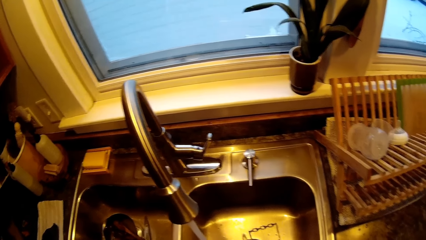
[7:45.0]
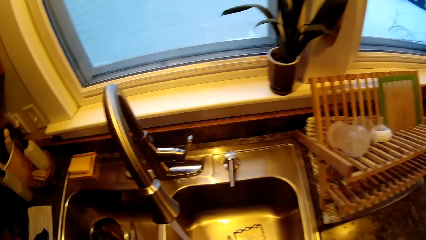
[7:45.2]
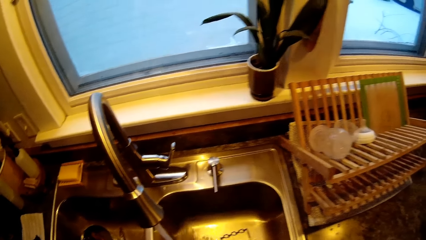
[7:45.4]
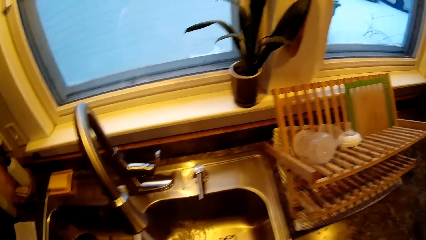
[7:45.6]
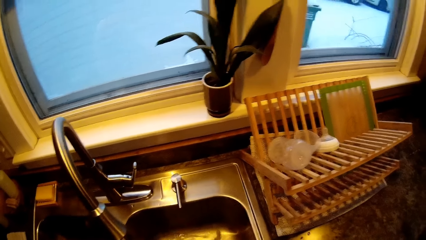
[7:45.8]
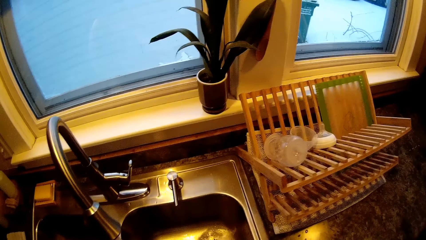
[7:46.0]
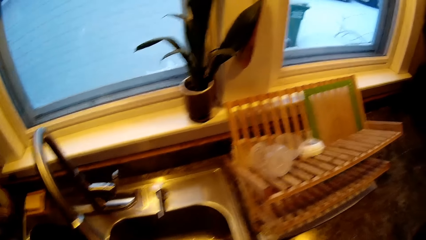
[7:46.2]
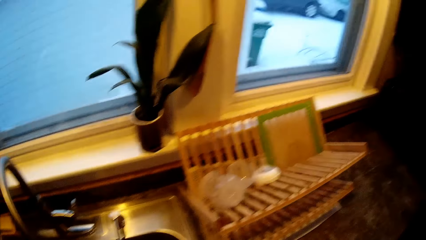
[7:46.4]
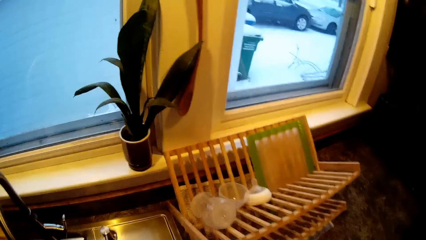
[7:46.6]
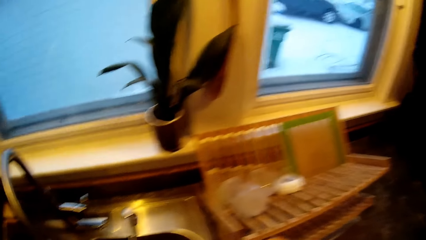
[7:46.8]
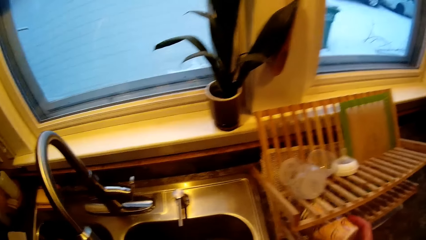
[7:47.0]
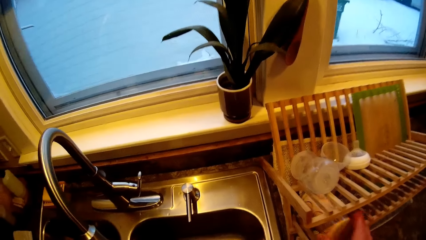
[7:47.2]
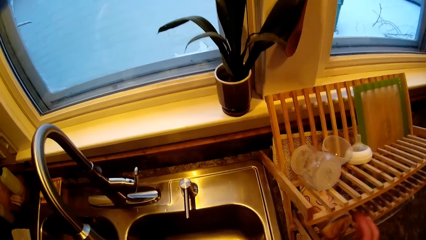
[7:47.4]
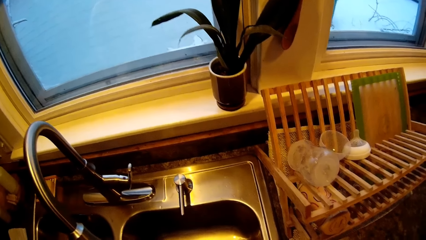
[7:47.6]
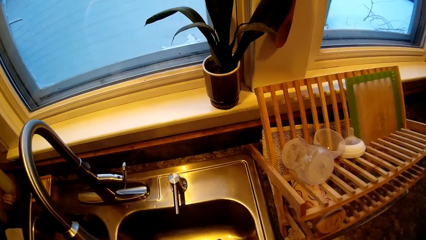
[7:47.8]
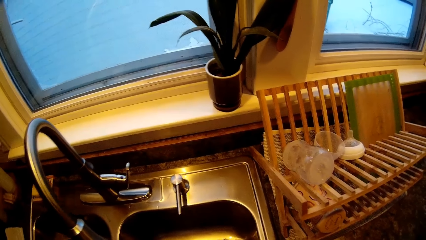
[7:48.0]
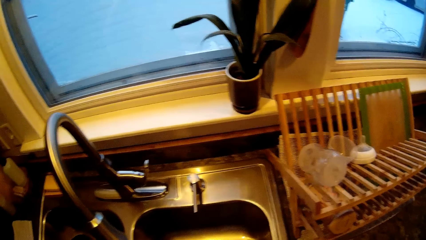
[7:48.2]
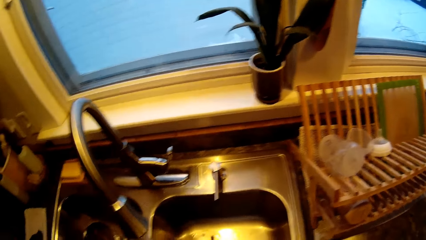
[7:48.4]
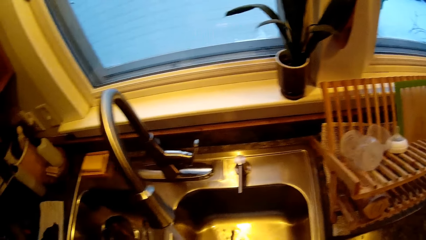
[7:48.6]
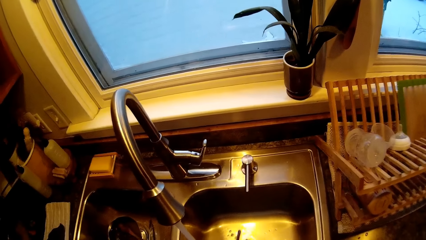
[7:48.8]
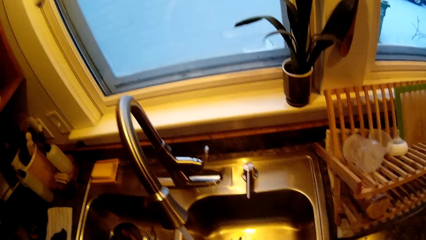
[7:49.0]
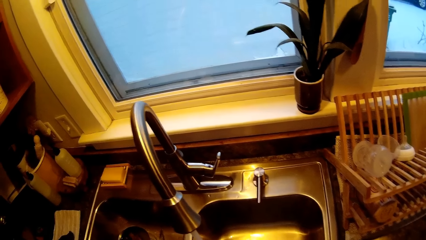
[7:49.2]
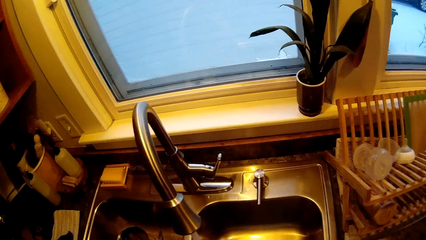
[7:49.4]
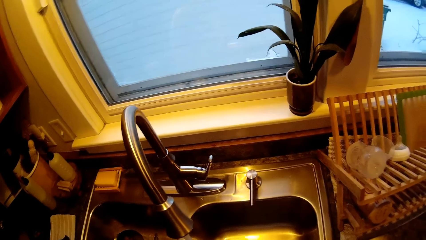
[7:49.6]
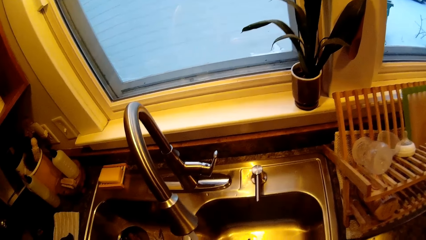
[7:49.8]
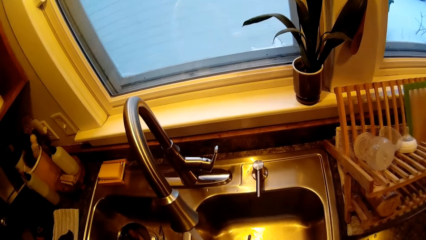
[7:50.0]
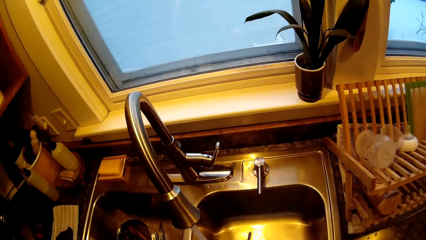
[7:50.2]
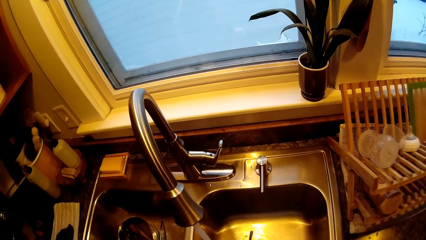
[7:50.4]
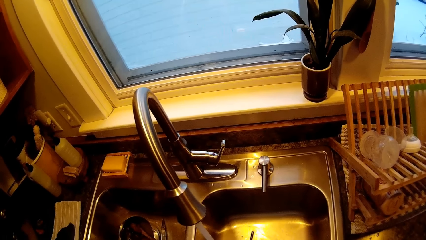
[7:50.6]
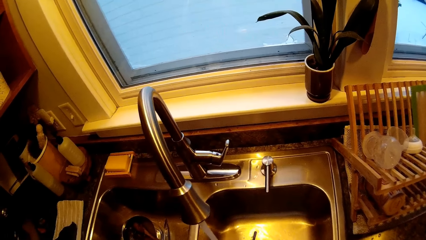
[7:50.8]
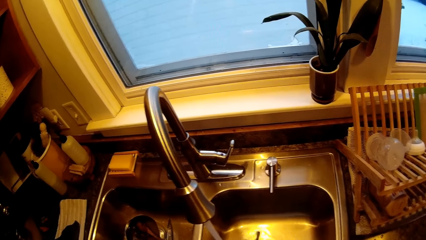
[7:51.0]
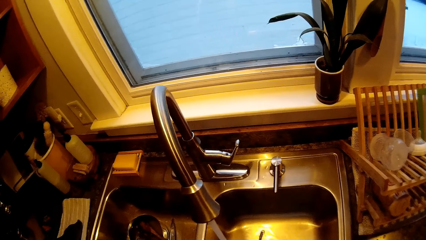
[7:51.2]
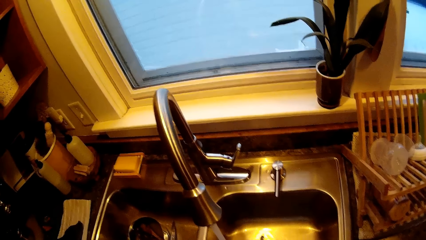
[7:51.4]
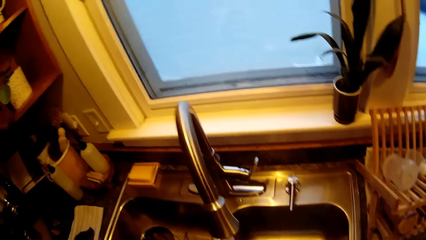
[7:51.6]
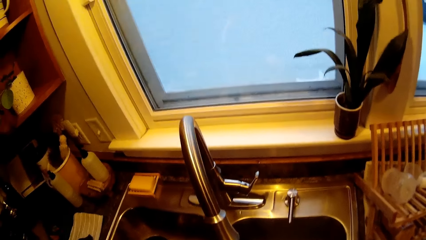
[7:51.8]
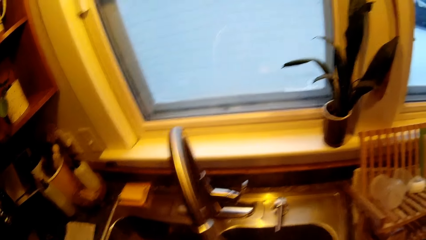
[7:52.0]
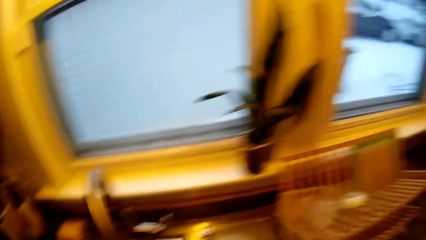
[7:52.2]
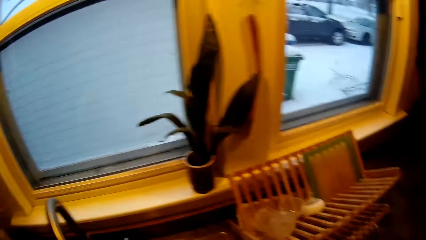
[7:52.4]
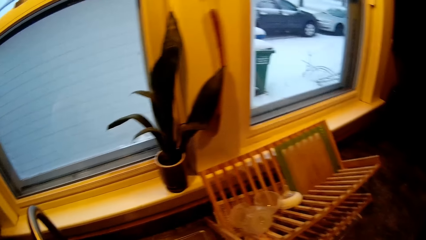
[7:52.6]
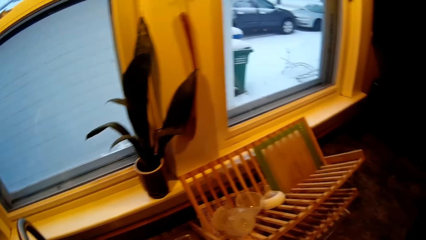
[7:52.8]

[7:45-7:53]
The camera wearer puts a cup or bottle in the utensils rack with his right hand.

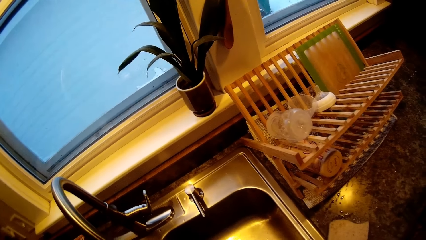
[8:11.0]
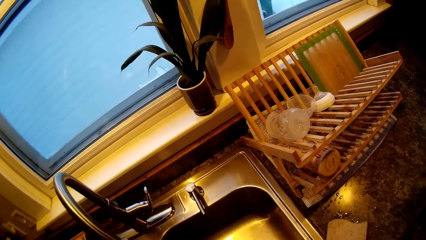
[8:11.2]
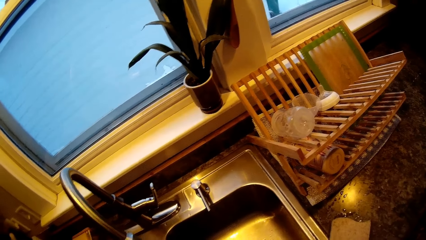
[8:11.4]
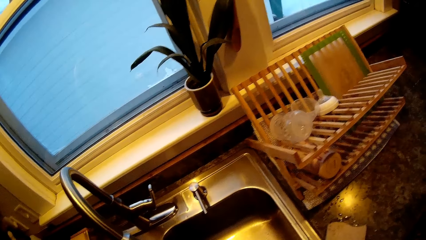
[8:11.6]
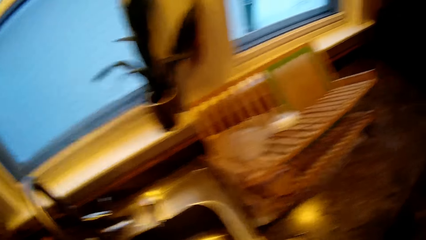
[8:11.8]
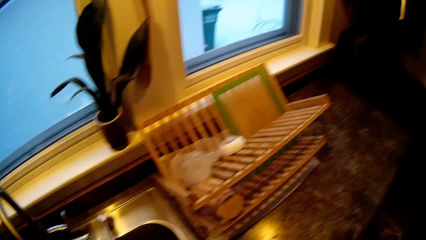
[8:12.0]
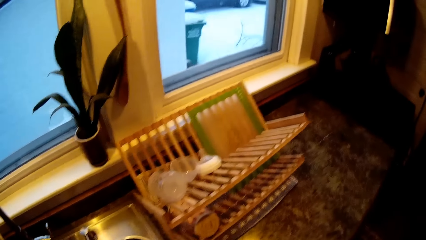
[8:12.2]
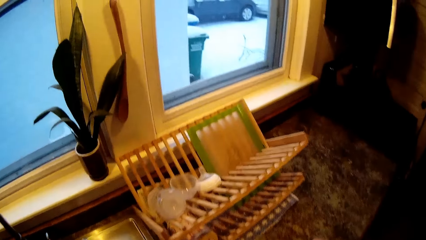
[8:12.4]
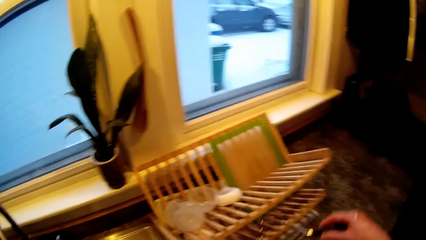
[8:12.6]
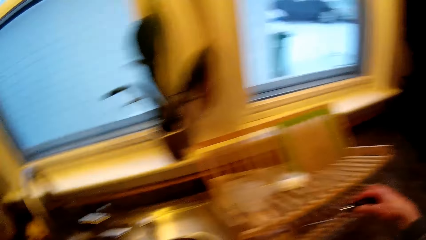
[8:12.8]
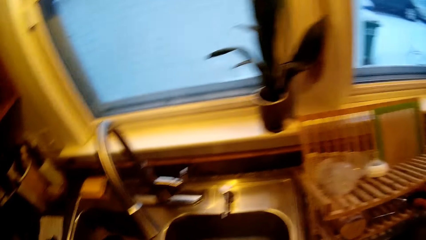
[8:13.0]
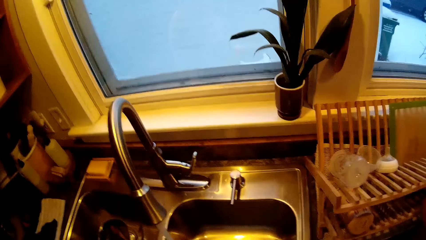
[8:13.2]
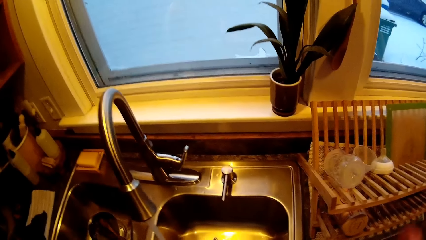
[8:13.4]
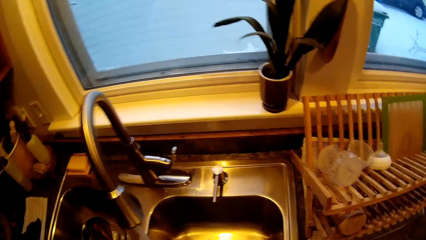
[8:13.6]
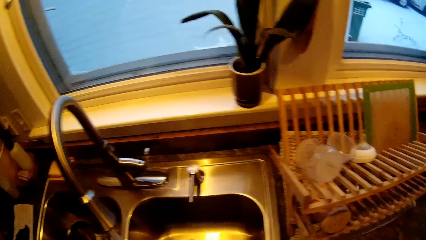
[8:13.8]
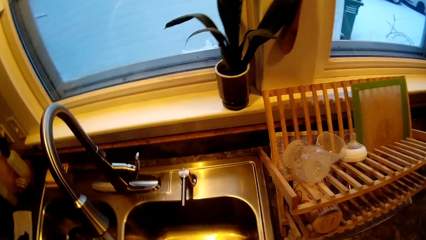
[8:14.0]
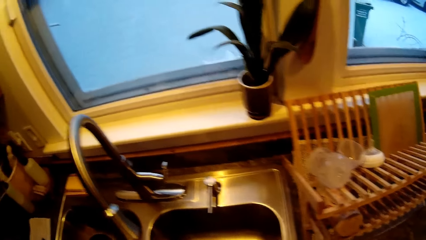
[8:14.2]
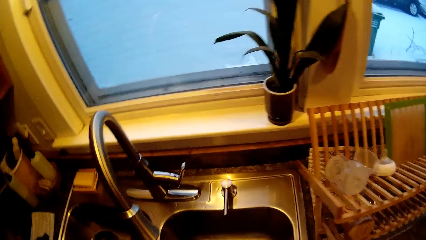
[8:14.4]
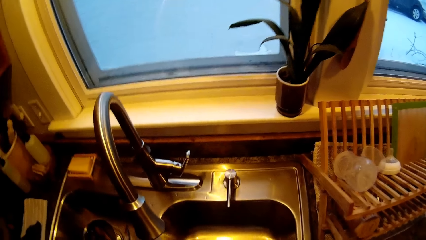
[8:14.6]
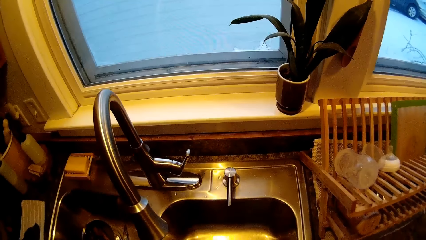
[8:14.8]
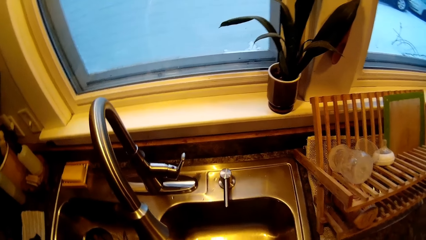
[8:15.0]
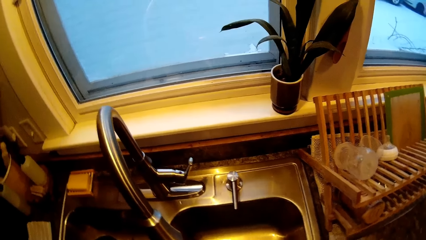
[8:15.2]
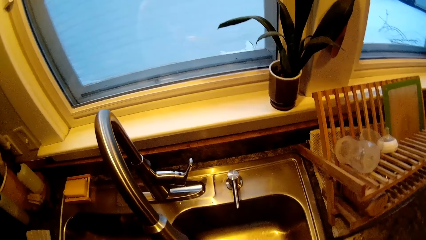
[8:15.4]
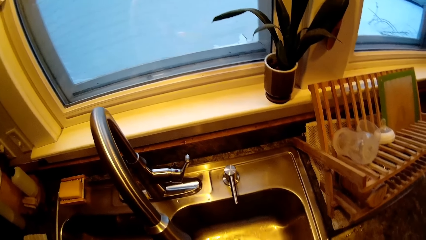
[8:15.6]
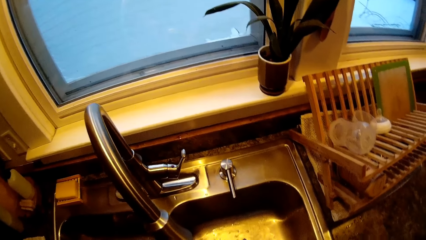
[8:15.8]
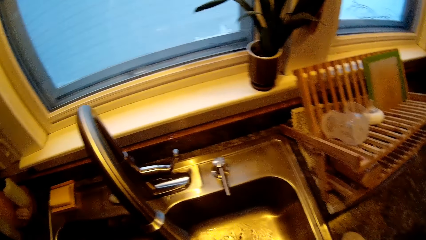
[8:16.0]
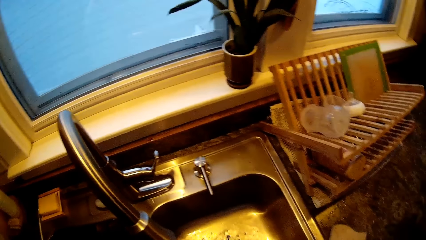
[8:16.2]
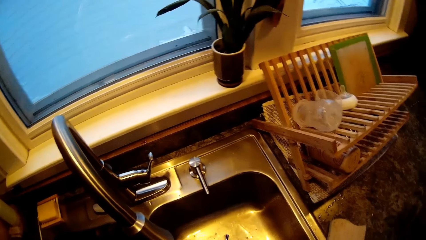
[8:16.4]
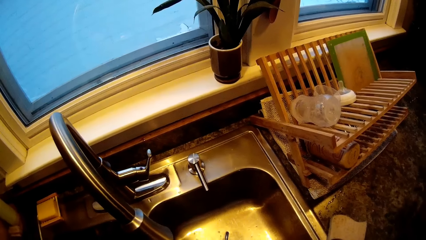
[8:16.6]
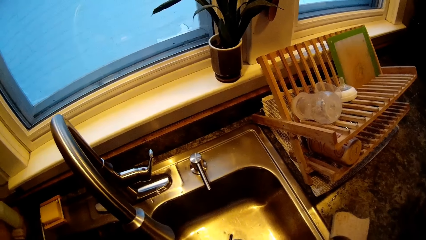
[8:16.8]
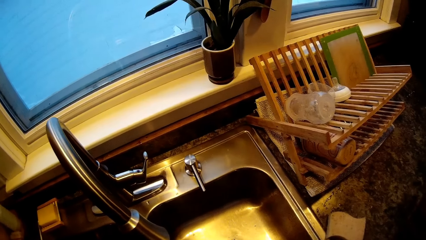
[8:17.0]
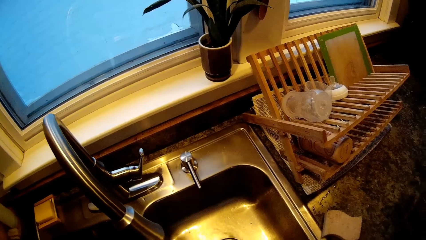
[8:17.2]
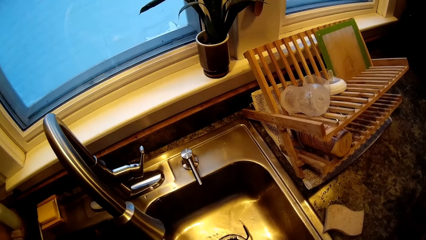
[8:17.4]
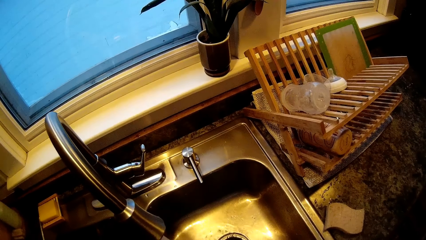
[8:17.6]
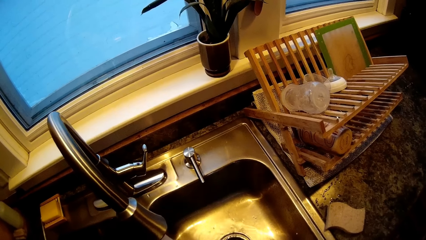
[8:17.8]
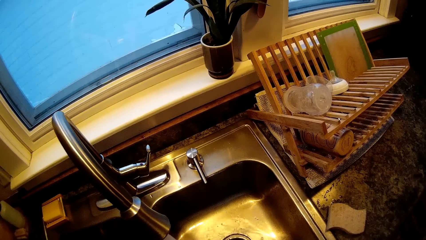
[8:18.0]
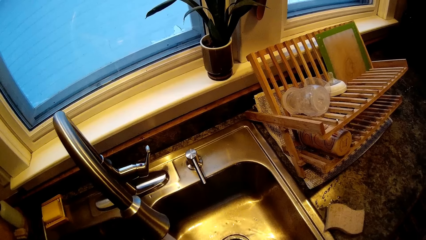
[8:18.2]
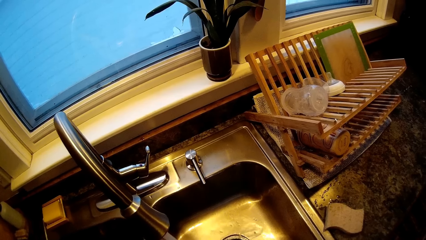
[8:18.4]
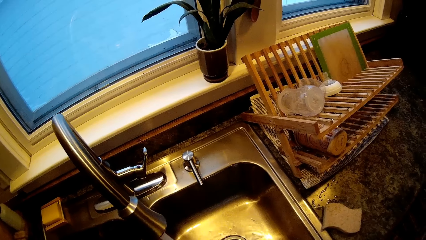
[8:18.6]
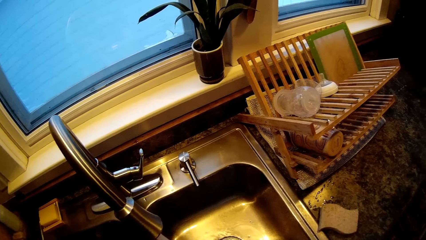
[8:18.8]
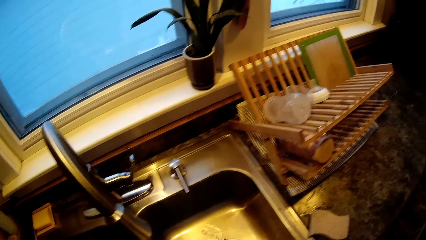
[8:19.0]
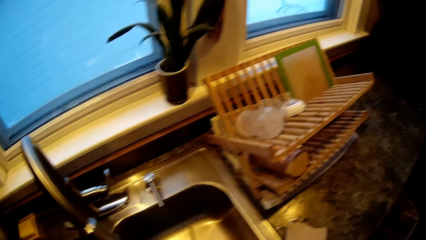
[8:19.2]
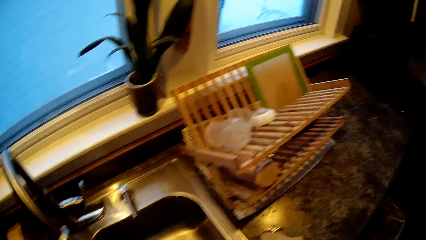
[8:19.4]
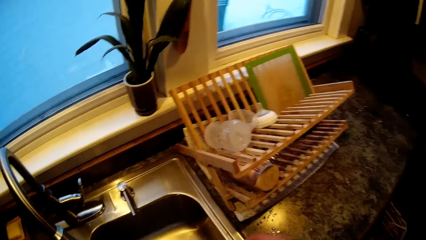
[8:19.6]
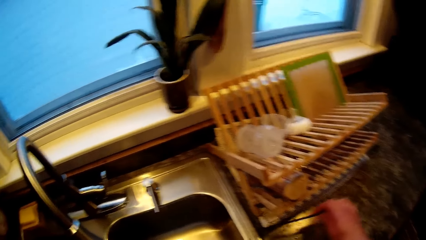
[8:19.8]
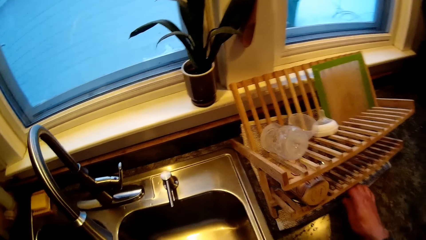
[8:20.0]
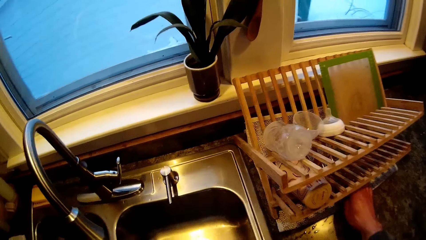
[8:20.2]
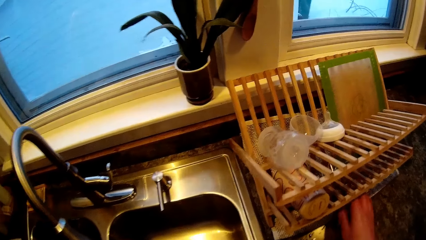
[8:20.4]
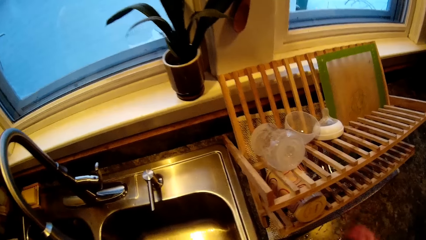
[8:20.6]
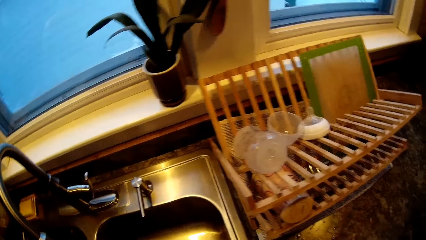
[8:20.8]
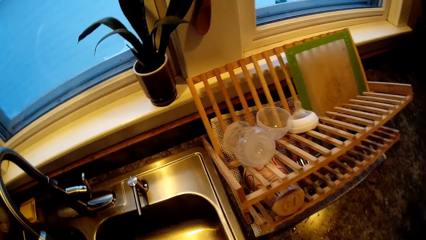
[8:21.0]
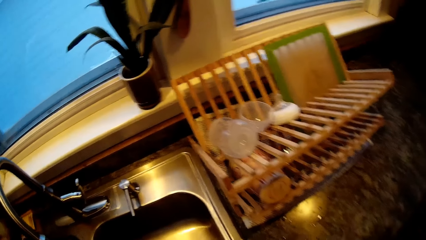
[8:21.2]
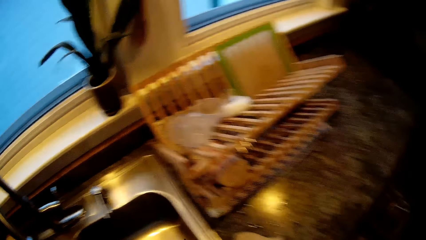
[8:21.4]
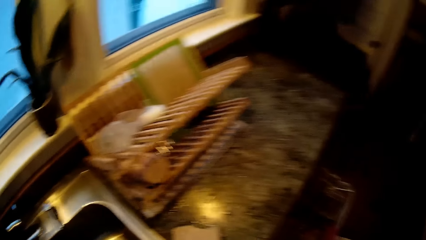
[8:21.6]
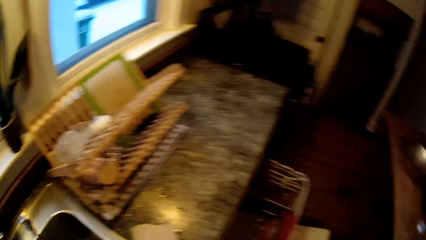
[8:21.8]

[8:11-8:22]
The camera wearer puts a spoon in the utensils rack. She puts a tong in the rack with her right hand. She places something on the utensils rack.
